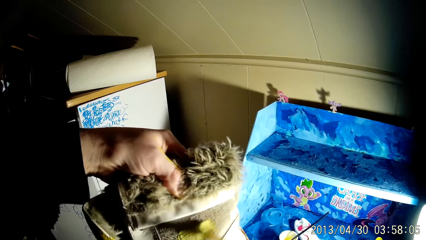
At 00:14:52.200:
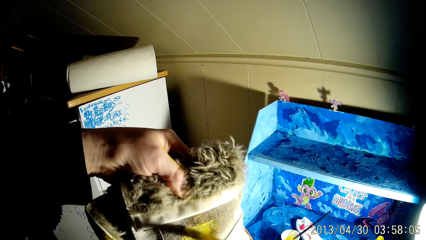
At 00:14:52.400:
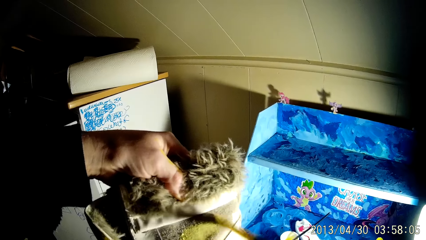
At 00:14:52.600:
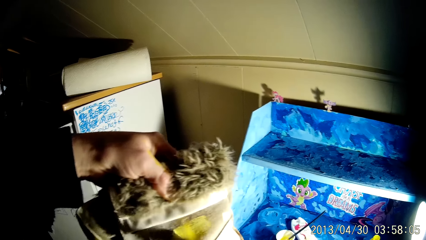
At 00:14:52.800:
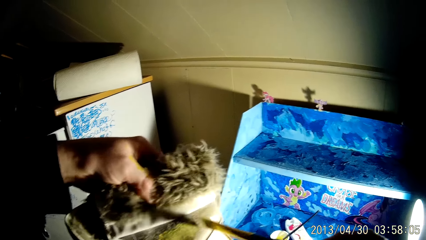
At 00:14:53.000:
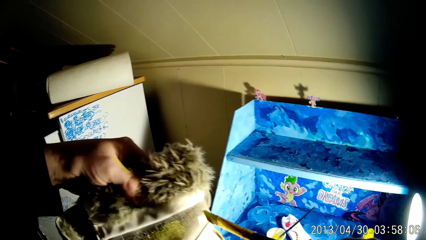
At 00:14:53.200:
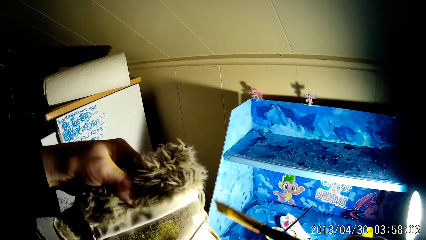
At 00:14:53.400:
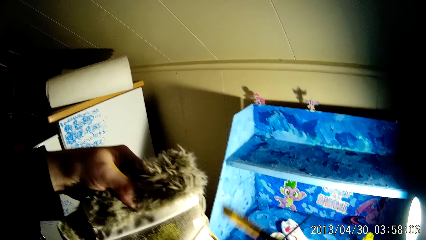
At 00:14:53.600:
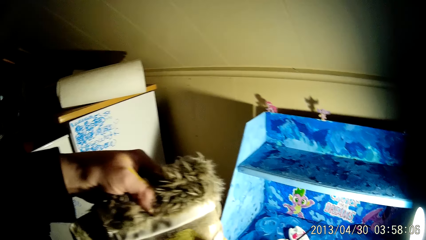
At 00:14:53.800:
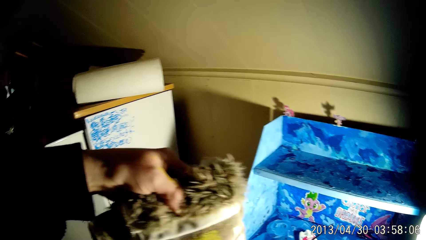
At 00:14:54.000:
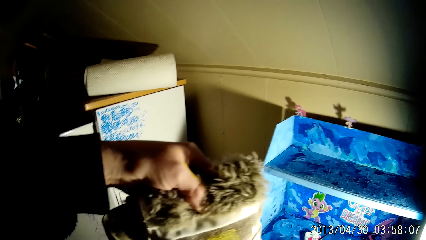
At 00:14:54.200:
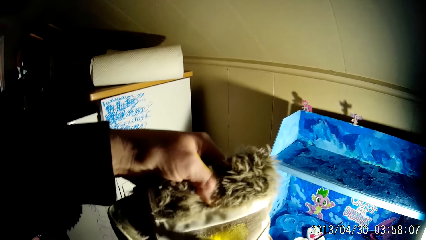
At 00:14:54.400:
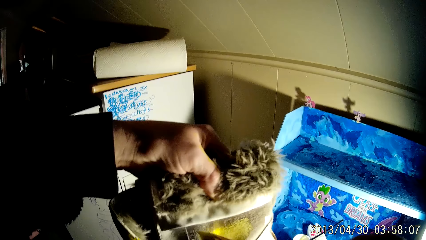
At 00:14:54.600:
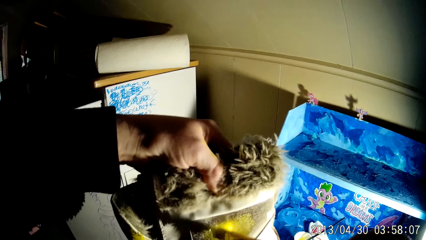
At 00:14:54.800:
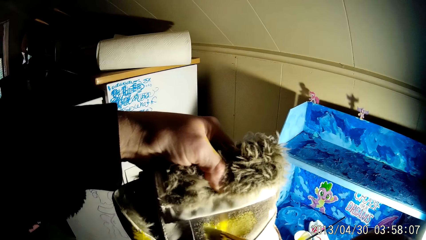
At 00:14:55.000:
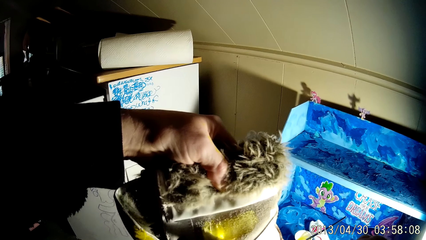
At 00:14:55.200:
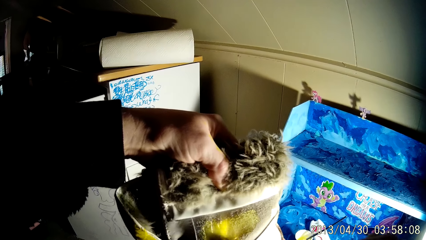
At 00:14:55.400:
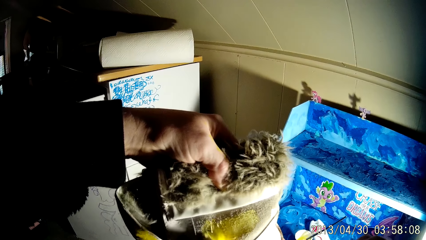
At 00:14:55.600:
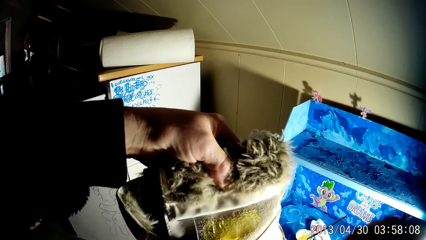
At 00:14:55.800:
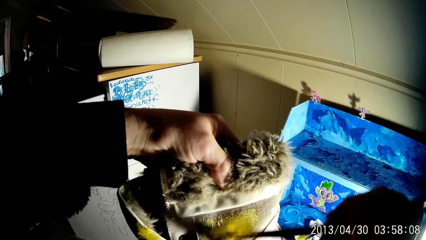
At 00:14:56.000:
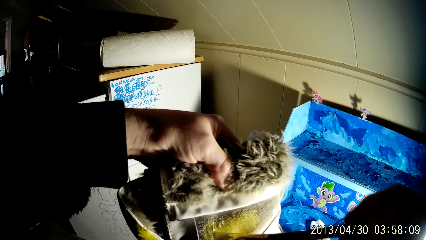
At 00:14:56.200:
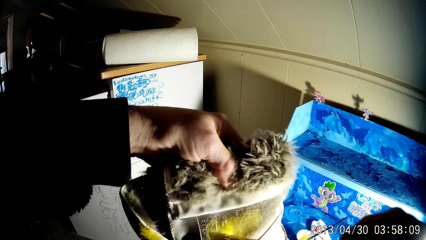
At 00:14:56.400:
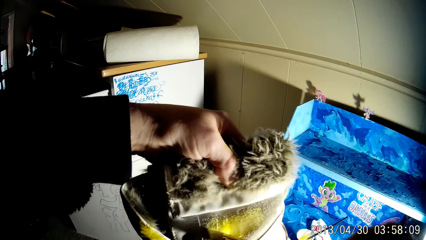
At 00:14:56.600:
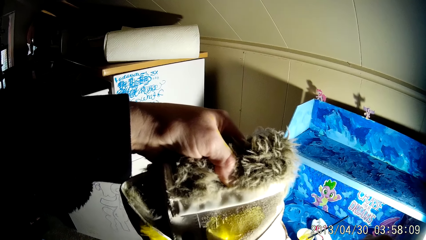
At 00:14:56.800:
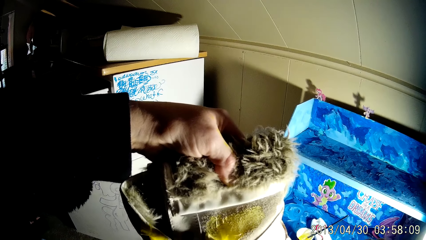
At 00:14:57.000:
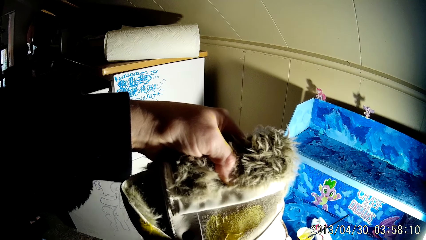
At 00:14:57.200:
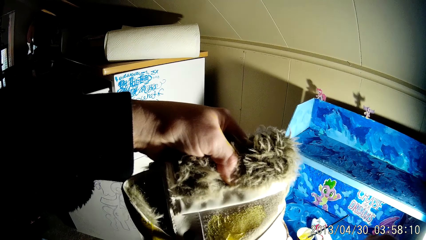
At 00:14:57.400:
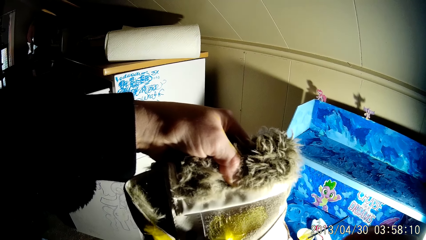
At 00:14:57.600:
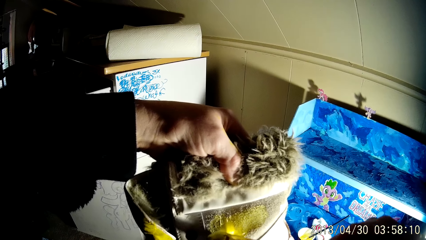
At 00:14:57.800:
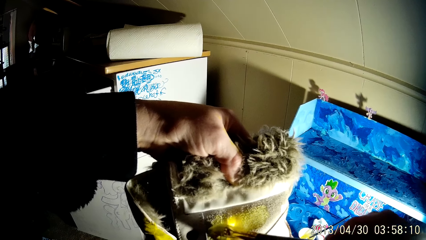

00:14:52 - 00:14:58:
The camera wearer paints the boot with the paintbrush in his right hand.

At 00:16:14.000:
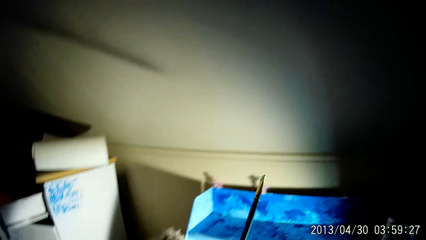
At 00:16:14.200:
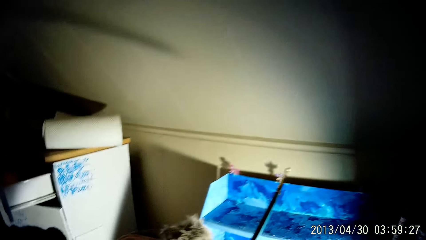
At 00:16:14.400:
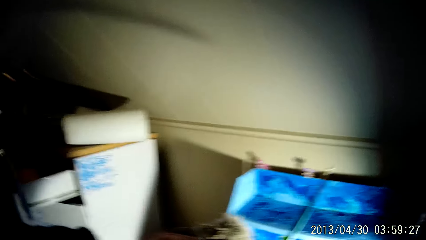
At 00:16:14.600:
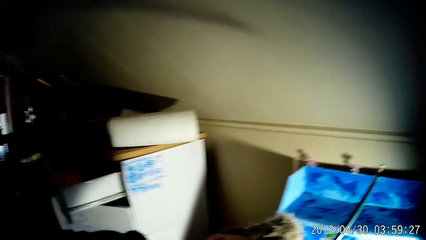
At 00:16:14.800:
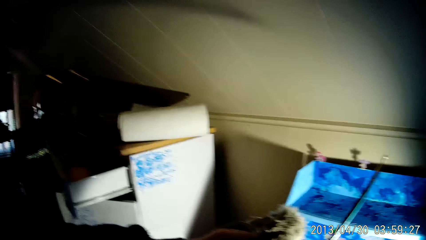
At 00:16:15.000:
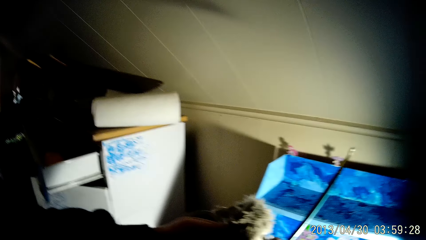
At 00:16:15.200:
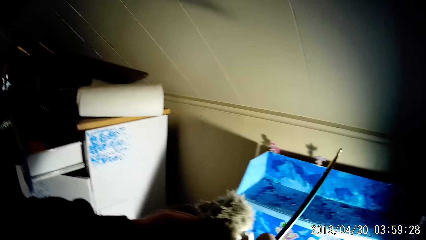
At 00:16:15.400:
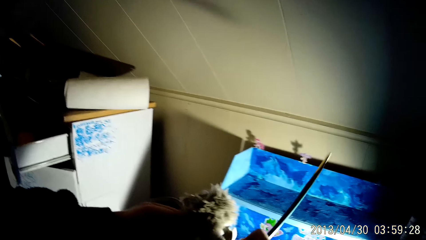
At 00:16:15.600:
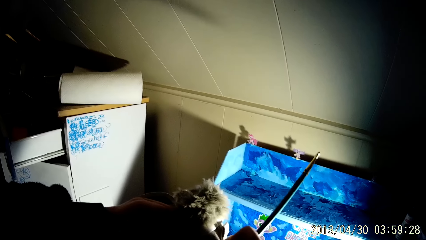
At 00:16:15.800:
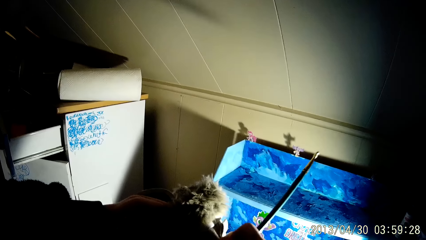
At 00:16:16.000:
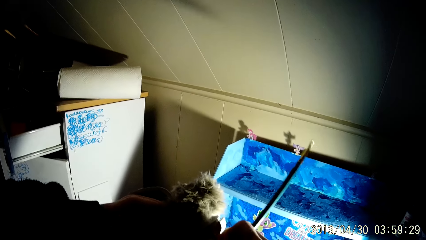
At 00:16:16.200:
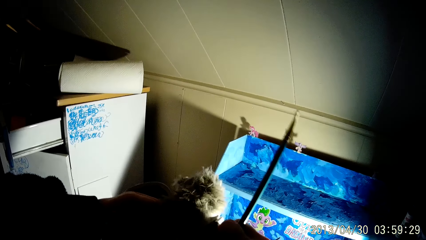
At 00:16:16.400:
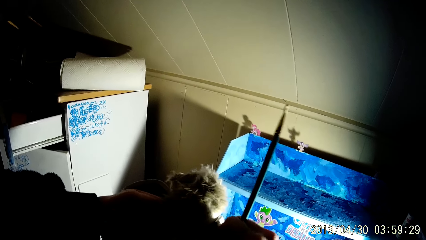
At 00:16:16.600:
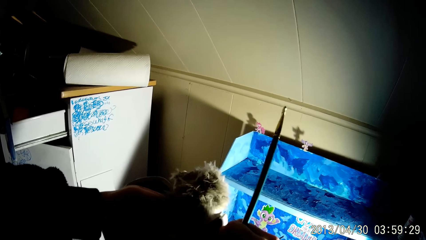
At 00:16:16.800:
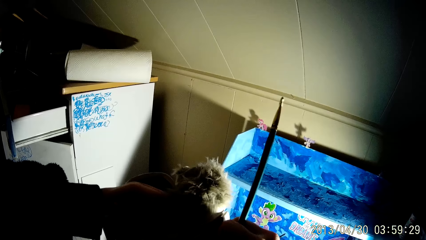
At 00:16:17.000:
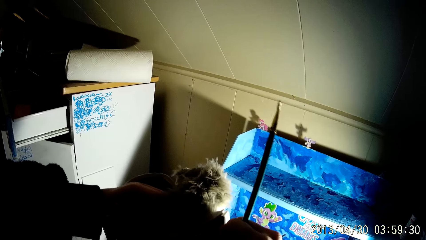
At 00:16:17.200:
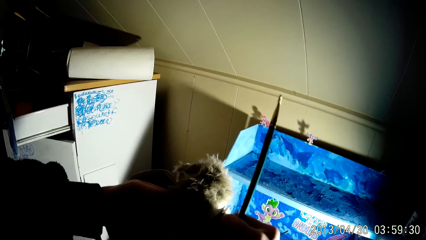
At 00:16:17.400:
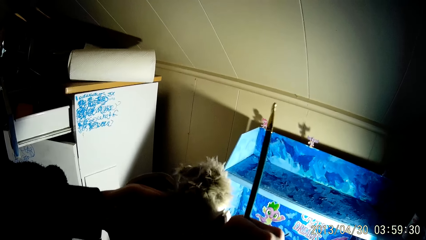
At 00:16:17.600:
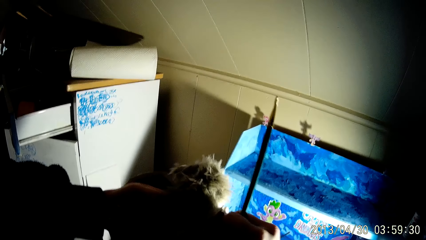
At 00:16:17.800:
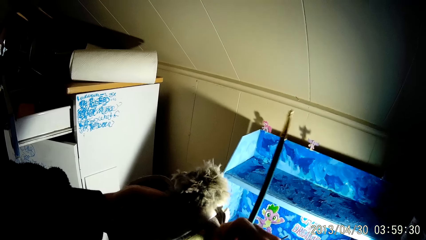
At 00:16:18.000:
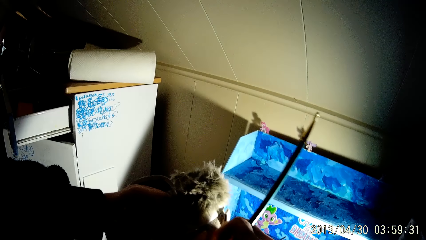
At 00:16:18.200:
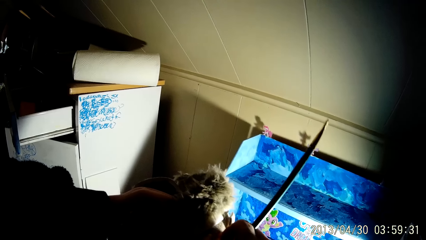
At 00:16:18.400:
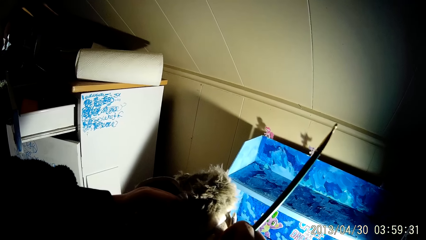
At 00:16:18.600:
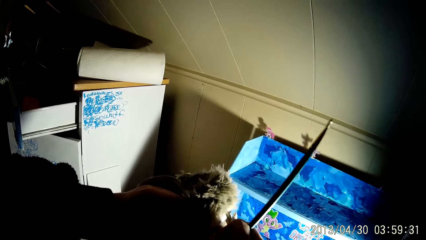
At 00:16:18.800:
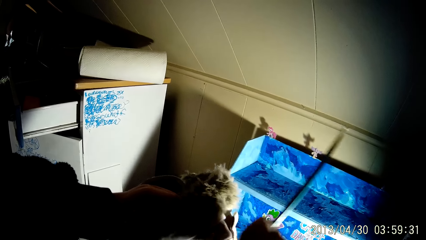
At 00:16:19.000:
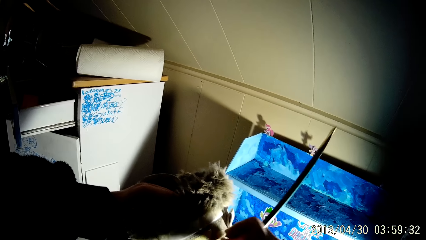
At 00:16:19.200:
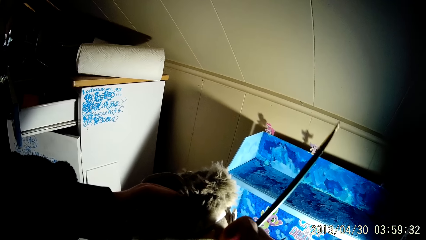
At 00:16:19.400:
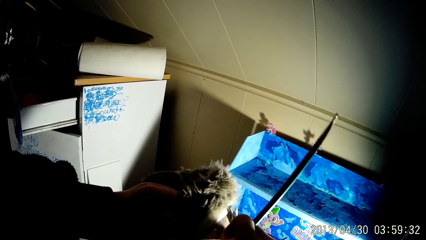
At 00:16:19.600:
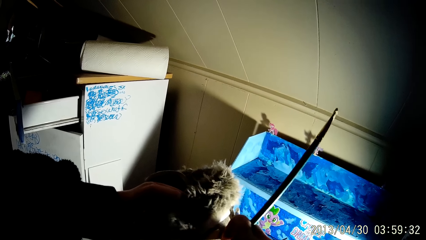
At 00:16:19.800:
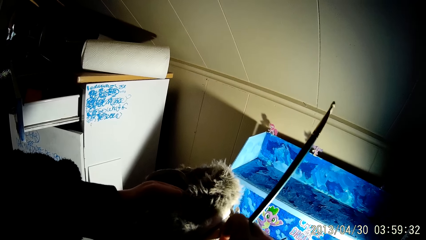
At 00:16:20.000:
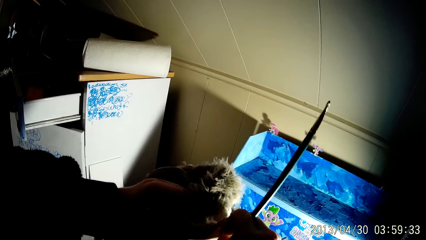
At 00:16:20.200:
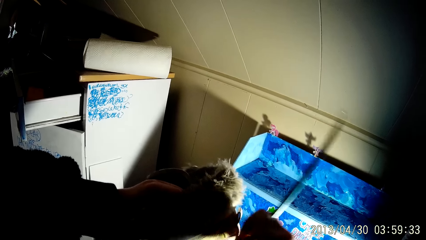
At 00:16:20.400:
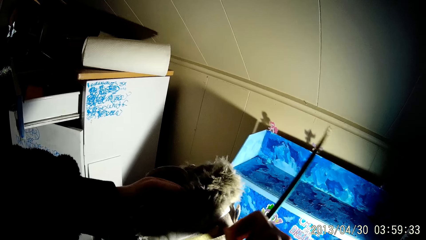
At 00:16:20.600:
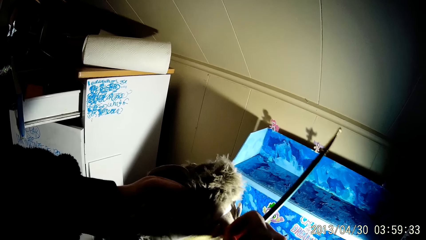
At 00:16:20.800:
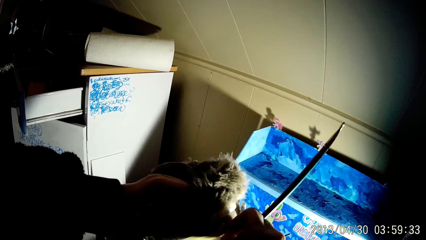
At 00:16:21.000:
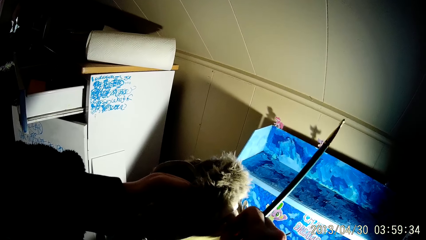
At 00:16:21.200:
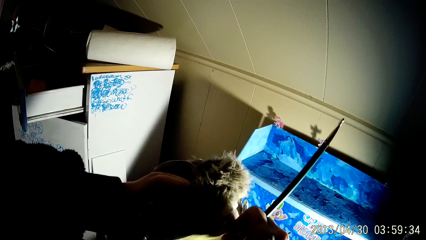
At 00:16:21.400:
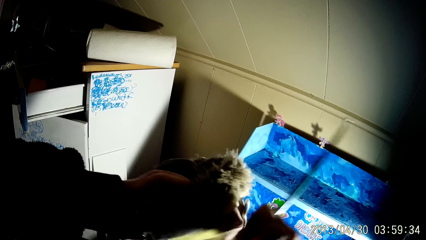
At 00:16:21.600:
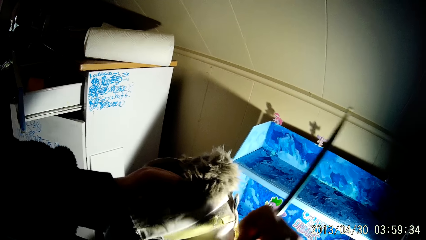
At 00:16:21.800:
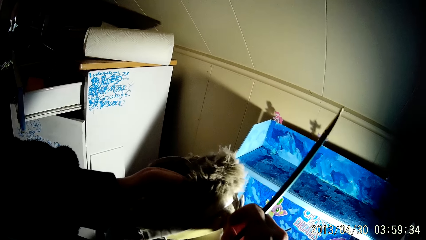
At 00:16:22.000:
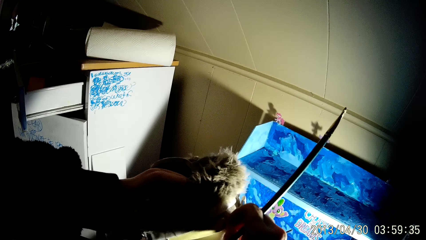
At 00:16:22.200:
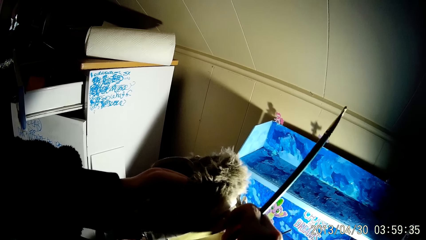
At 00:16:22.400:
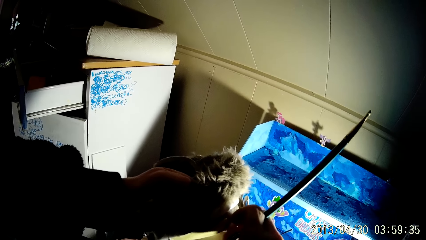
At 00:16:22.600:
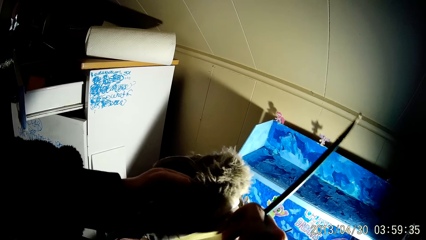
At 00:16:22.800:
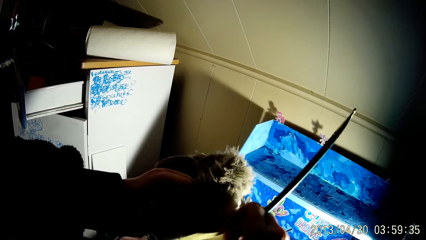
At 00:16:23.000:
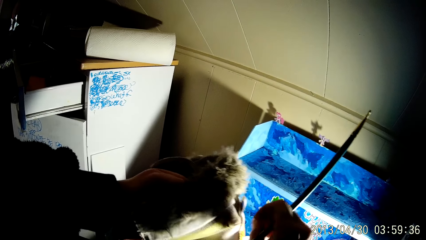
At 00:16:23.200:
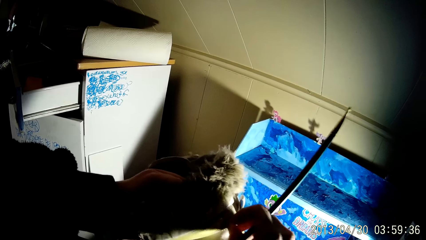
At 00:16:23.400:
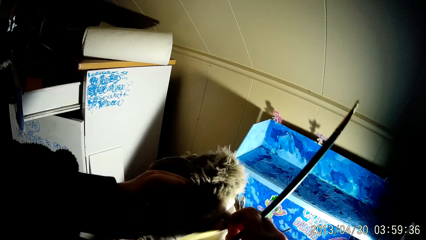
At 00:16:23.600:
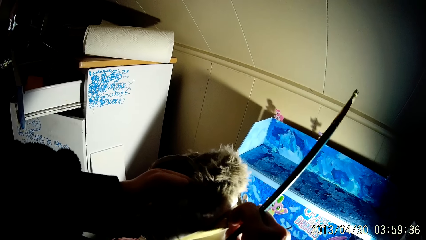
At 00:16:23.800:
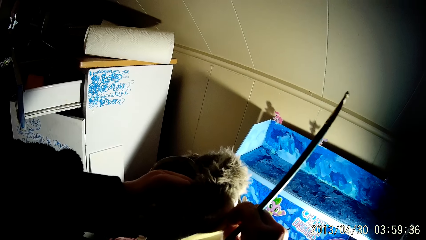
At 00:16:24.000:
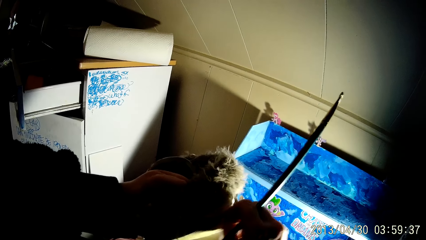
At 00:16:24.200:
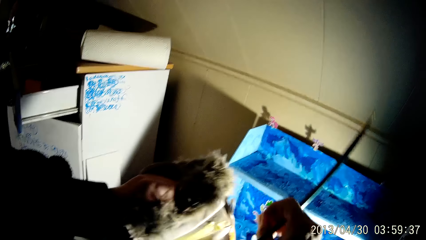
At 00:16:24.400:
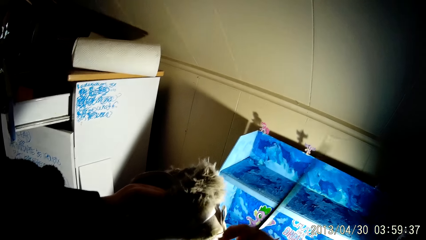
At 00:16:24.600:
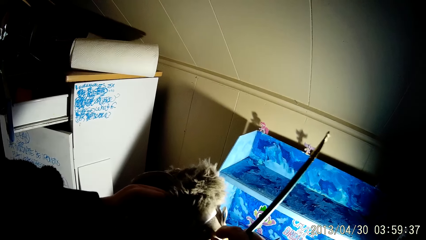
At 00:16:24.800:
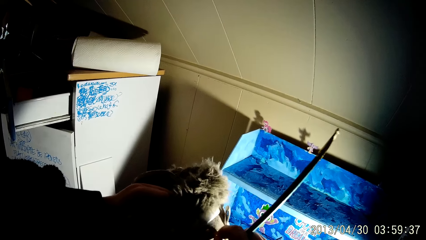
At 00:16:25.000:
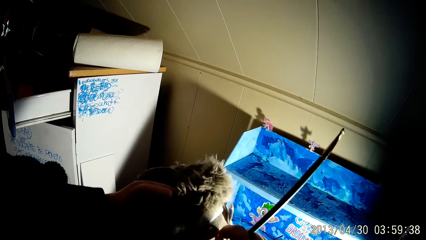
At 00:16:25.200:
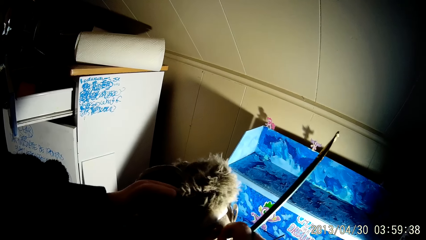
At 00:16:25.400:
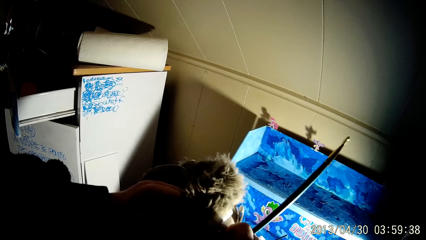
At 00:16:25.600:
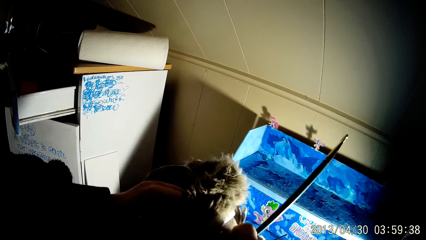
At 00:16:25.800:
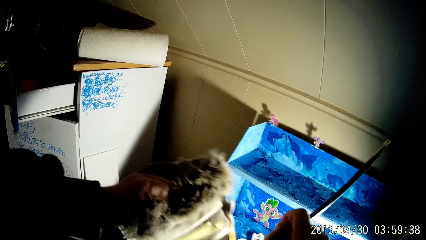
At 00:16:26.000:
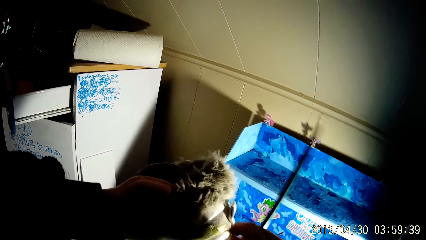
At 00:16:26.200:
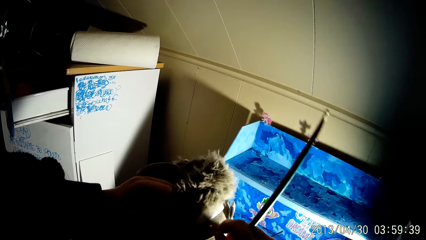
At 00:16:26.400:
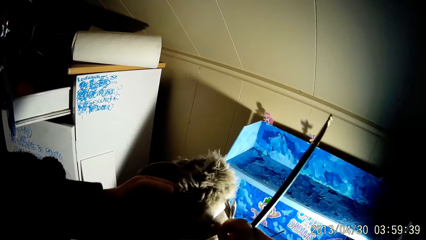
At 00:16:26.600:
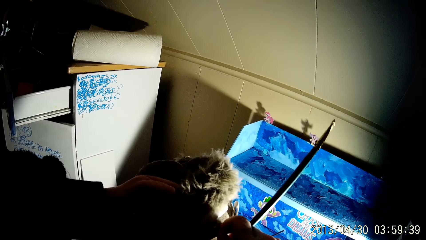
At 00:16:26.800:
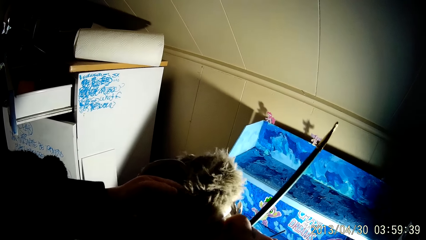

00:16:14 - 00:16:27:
The camera wearer holds up the boot. He paints the boot with the paintbrush in his right hand.
